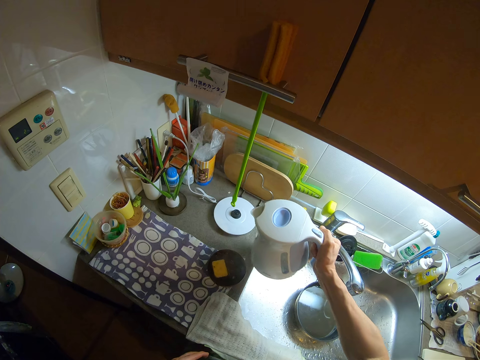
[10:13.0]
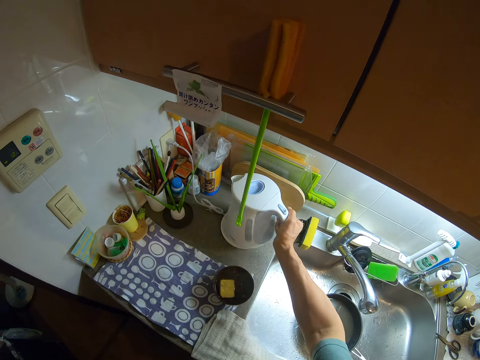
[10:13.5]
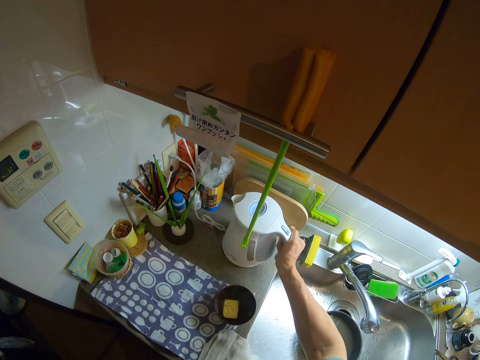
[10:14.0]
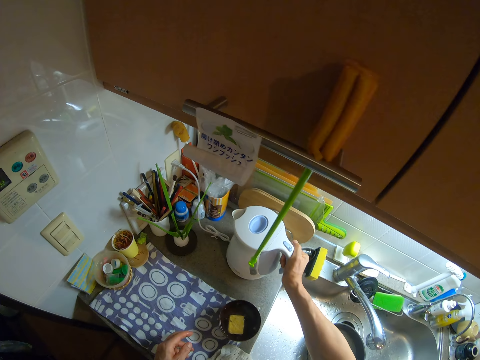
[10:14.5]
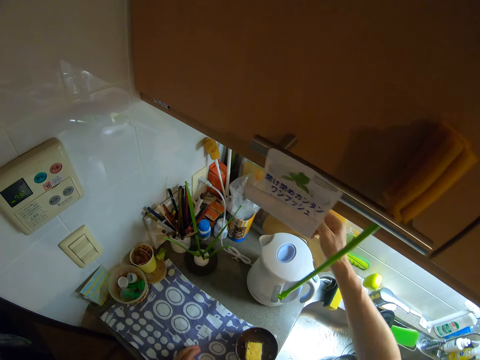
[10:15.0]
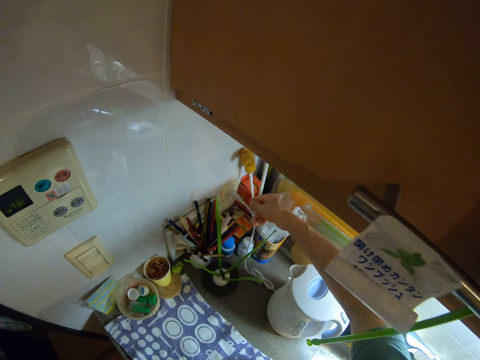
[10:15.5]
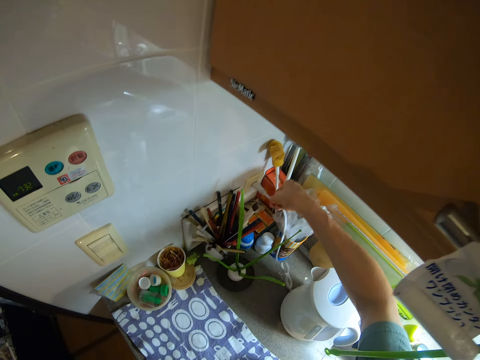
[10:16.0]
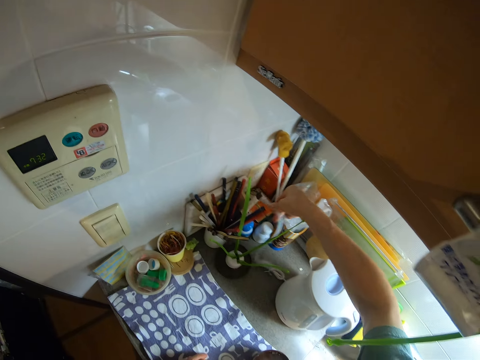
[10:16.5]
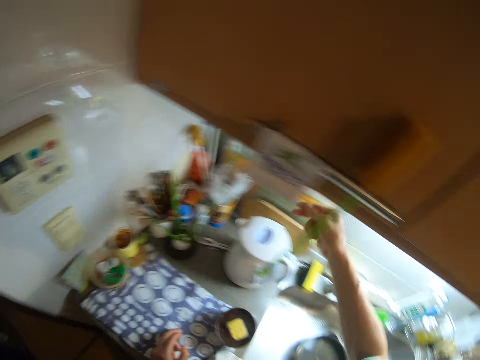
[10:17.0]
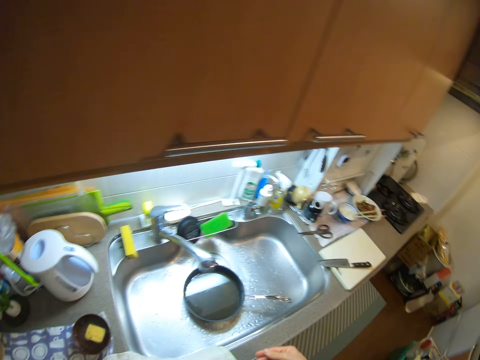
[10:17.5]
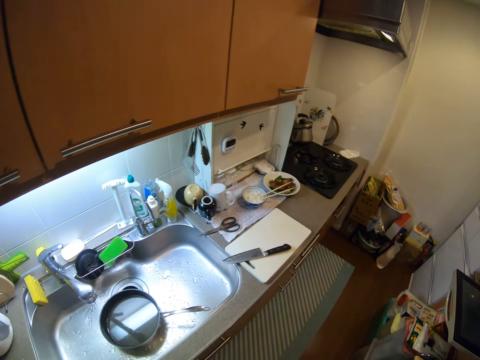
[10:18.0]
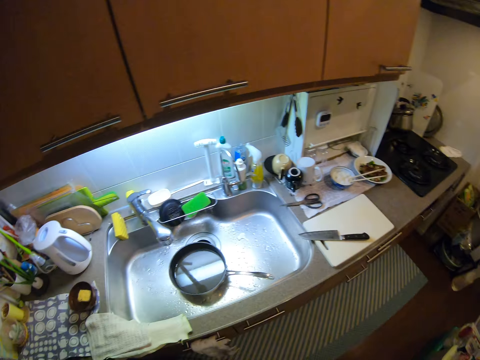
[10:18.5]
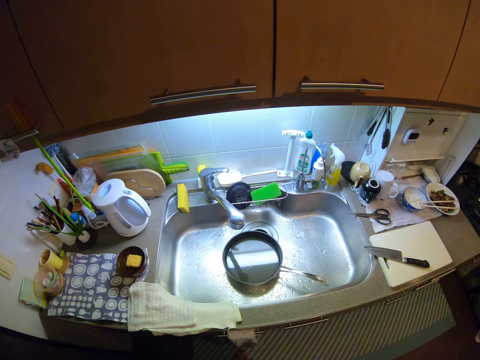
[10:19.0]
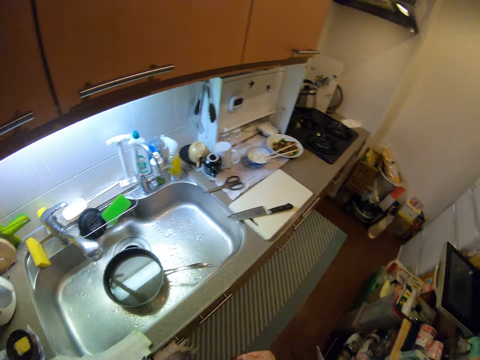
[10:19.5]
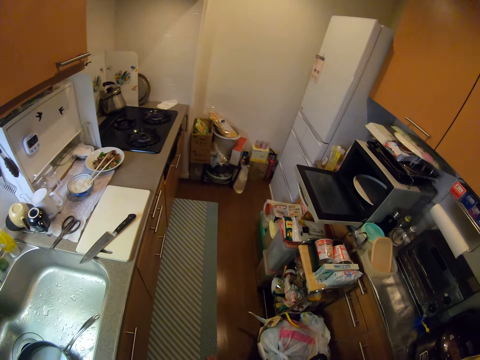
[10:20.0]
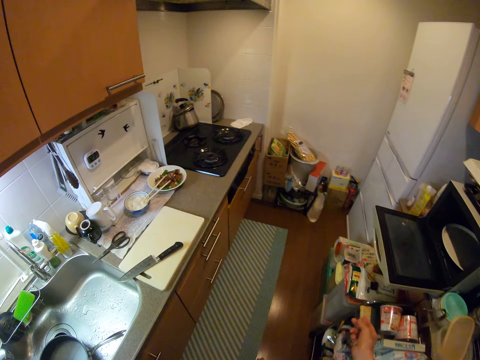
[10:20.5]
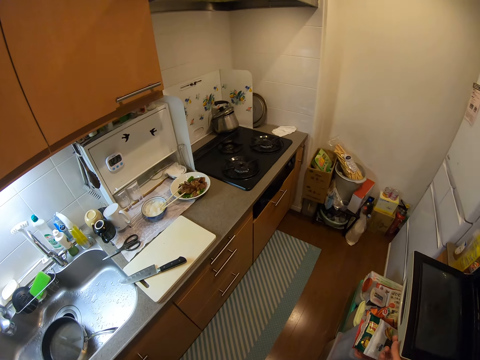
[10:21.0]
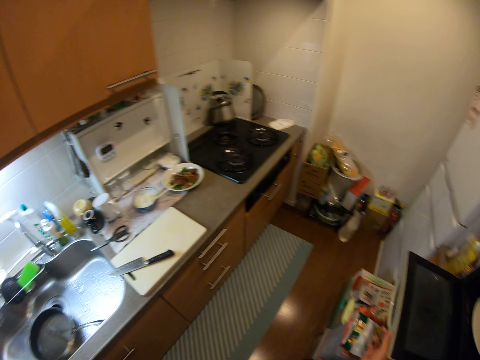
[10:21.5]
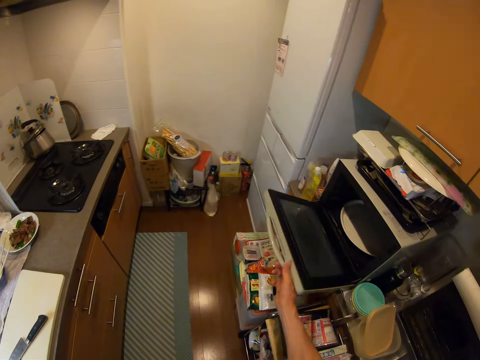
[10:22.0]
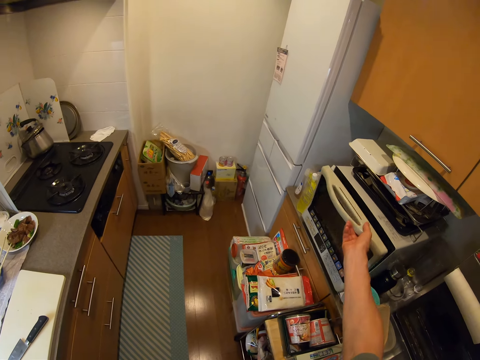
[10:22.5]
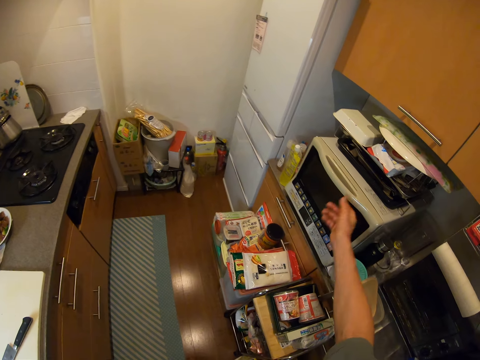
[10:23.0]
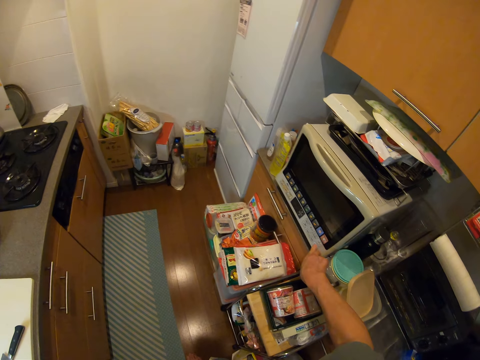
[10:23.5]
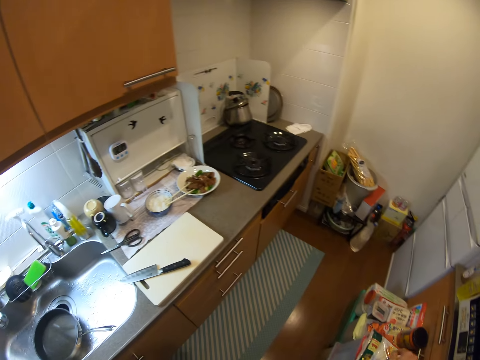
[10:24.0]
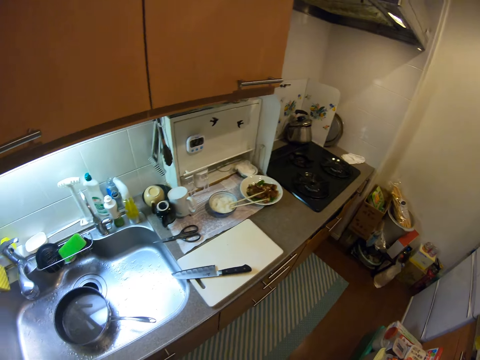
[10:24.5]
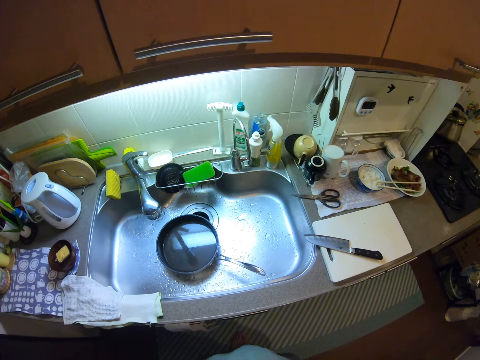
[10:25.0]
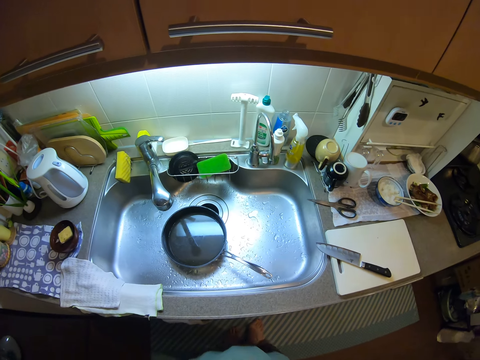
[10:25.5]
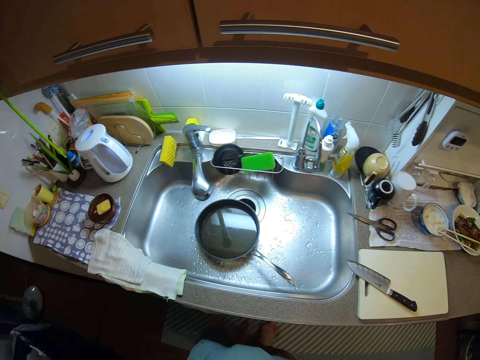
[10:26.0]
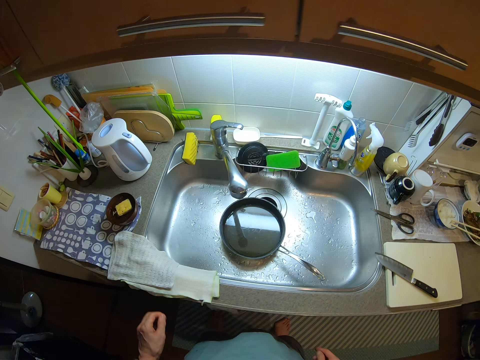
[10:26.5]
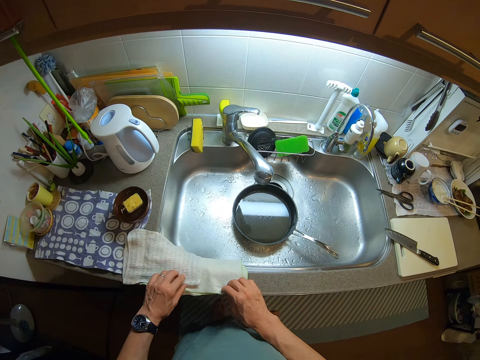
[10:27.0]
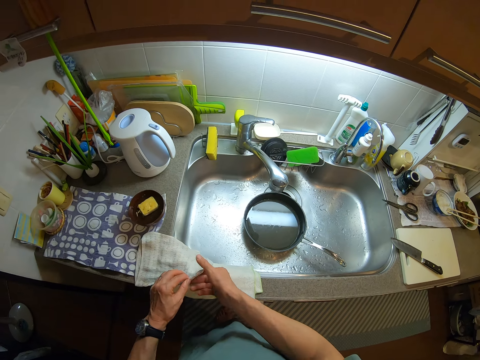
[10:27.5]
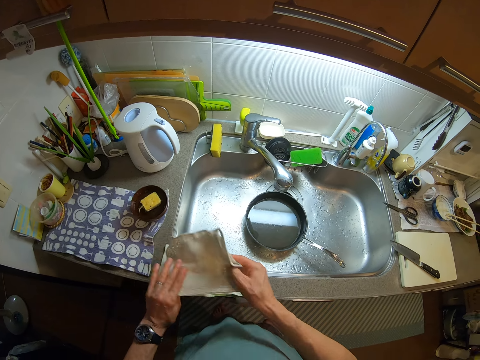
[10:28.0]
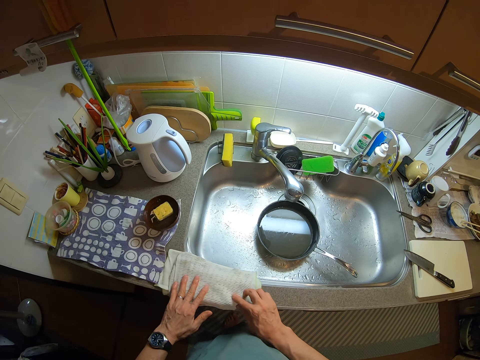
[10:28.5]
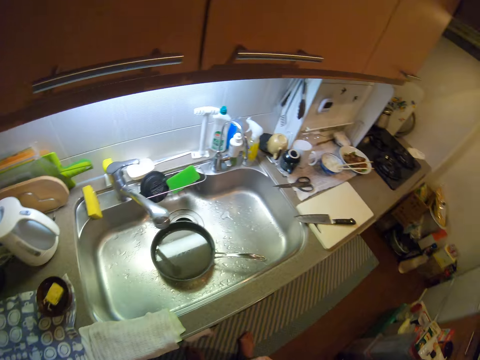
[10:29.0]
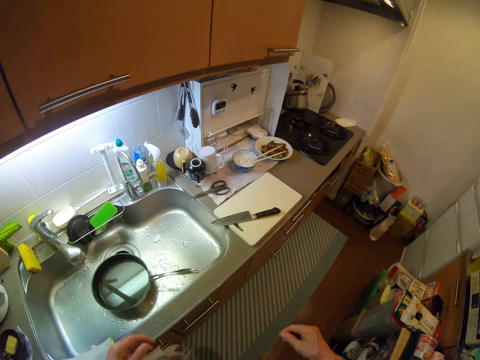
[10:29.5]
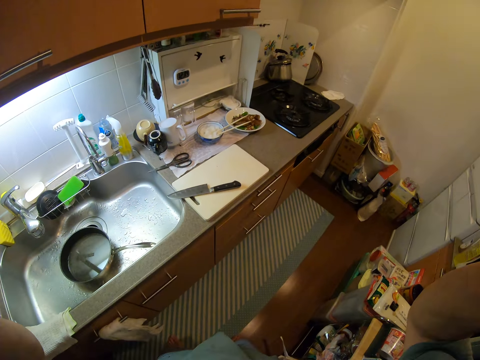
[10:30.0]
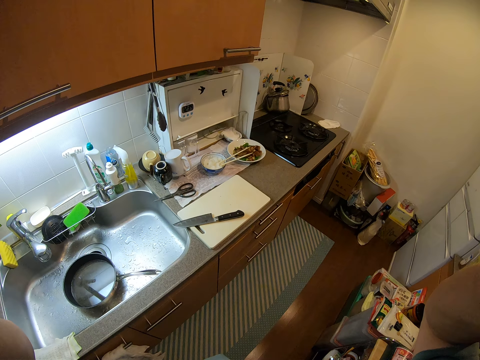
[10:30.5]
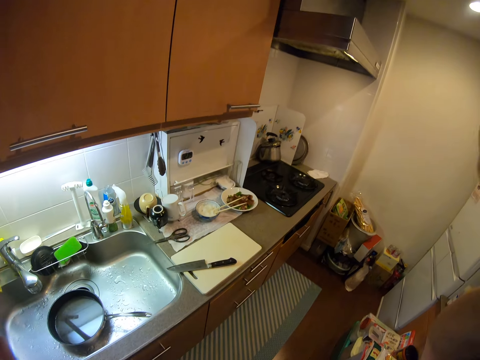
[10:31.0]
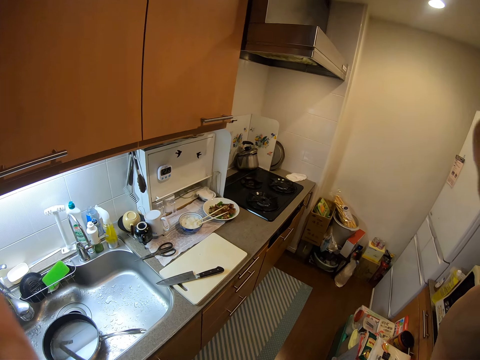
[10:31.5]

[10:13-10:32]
The camera wearer places the electric kettle on the countertop. He unplugs the wire or cord of the kettle from a wall socket. He drops the cord on the countertop. He looks around the kitchen. He covers a microwave oven. He presses a button in the microwave. He turns the oven. He looks around the kitchen and stares at the kitchen sink. He arranges towels on the sink. He picks a towel from the countertop. He places the towel on the countertop. He moves the towel. He looks around the kitchen. He touches himself.
